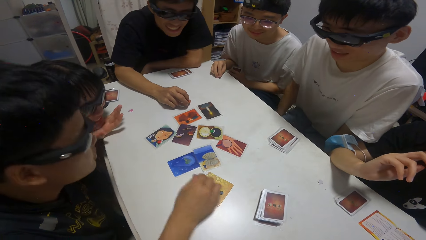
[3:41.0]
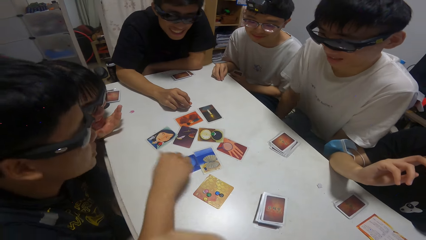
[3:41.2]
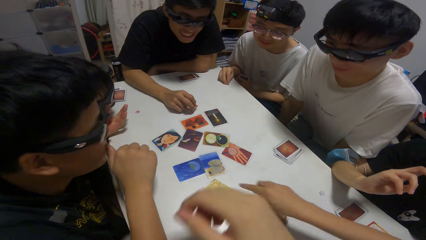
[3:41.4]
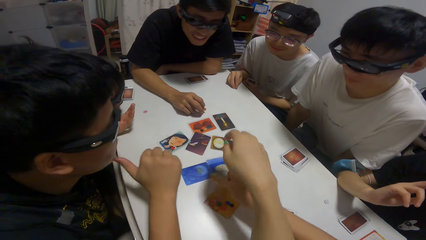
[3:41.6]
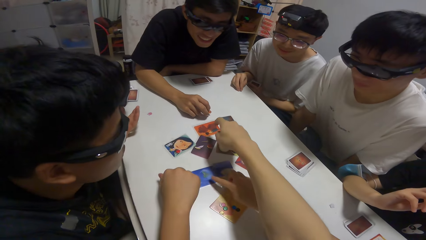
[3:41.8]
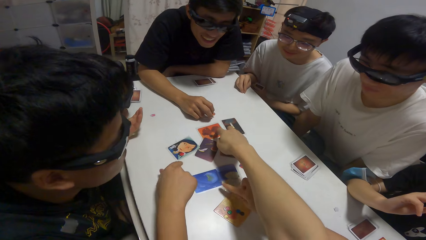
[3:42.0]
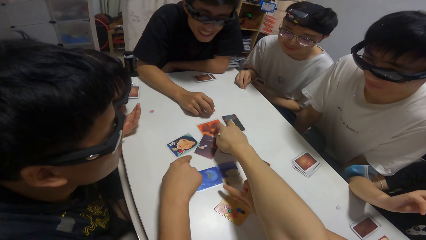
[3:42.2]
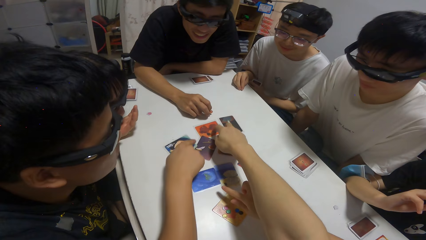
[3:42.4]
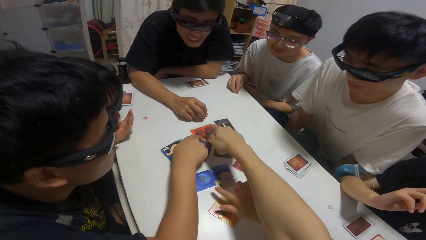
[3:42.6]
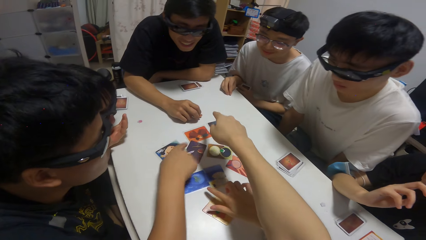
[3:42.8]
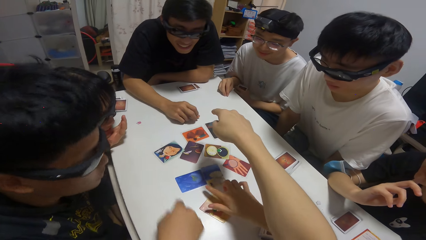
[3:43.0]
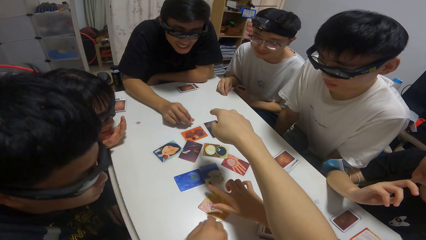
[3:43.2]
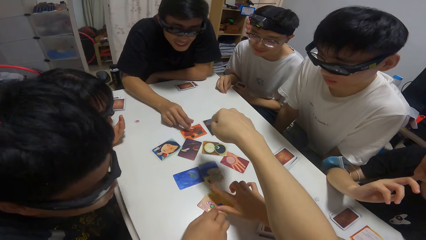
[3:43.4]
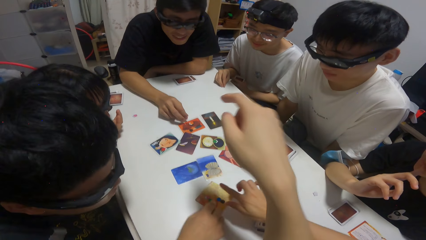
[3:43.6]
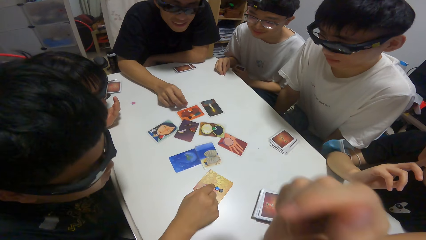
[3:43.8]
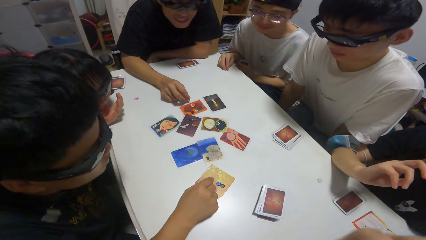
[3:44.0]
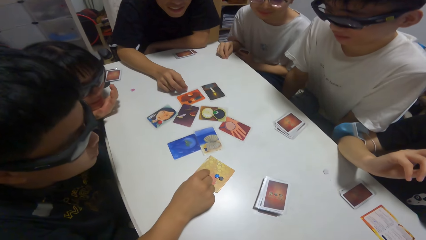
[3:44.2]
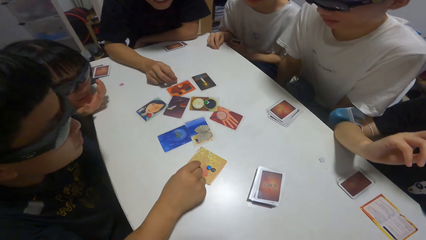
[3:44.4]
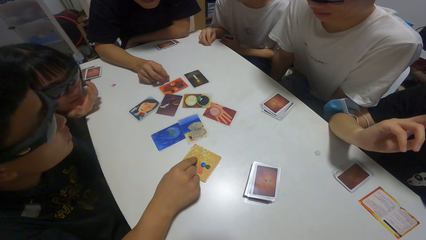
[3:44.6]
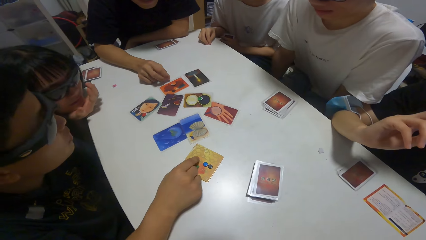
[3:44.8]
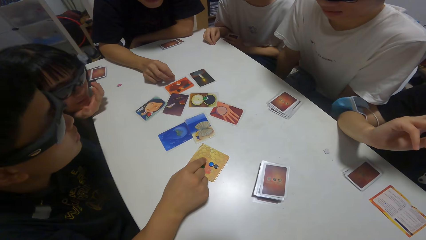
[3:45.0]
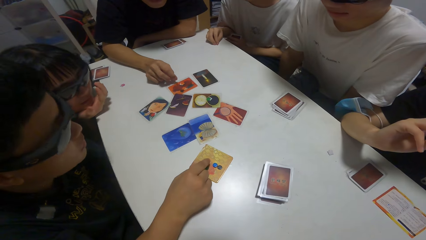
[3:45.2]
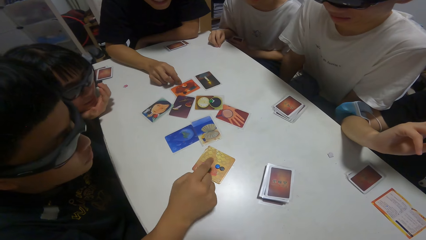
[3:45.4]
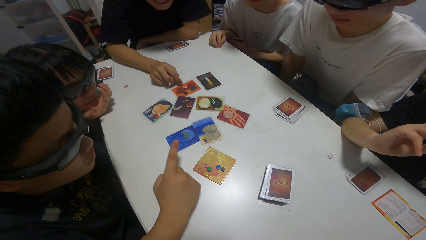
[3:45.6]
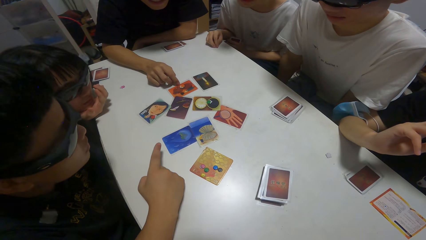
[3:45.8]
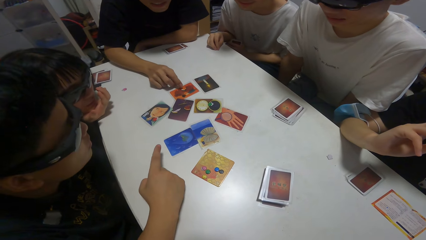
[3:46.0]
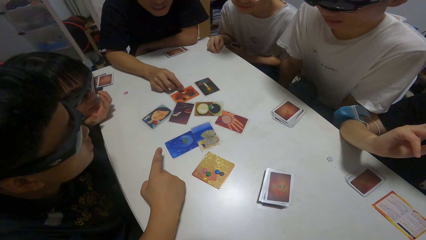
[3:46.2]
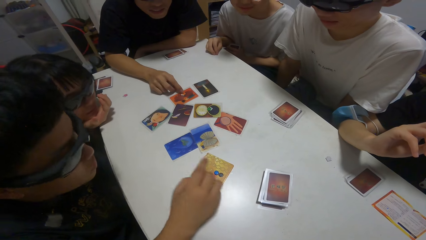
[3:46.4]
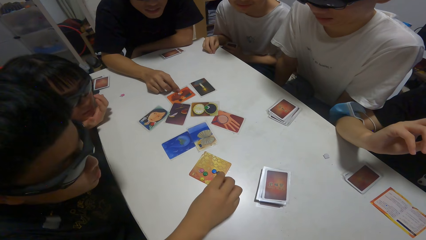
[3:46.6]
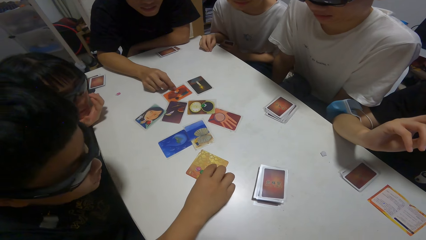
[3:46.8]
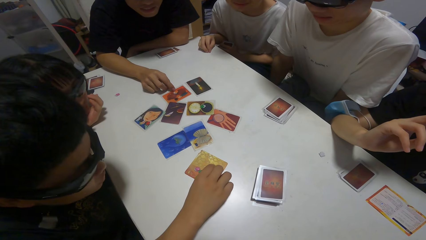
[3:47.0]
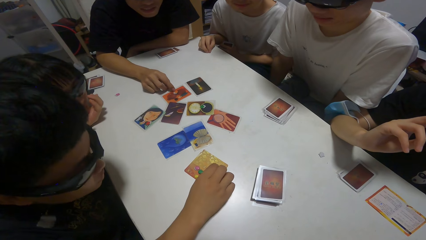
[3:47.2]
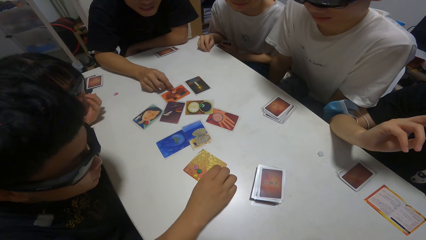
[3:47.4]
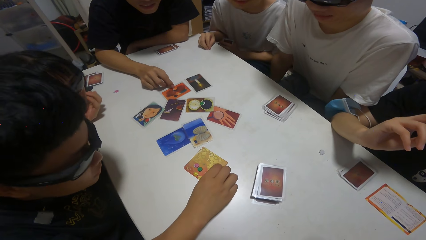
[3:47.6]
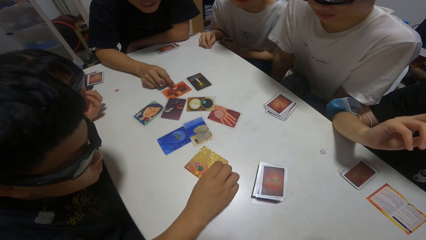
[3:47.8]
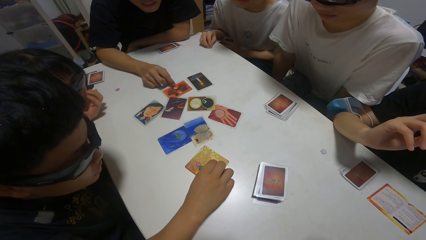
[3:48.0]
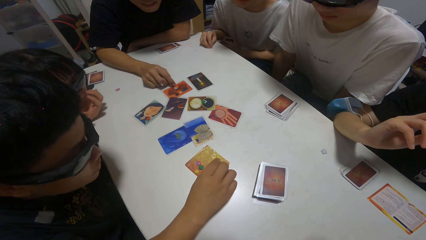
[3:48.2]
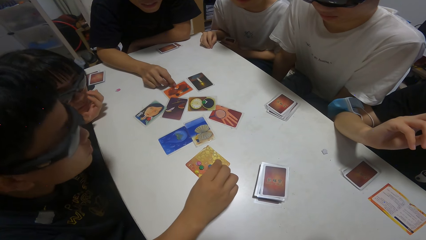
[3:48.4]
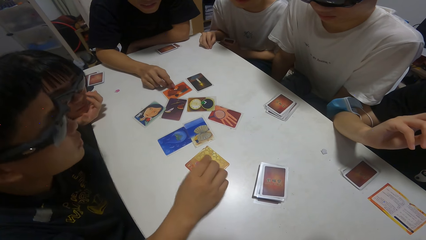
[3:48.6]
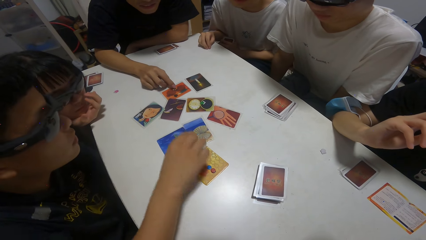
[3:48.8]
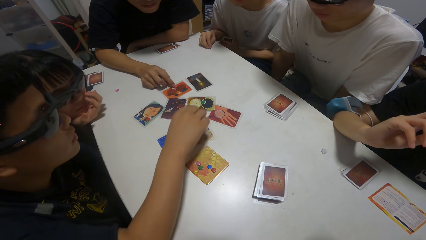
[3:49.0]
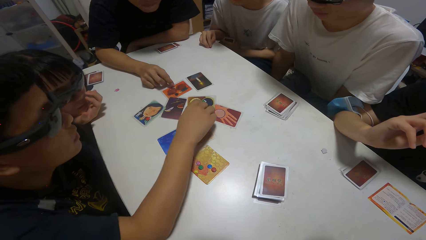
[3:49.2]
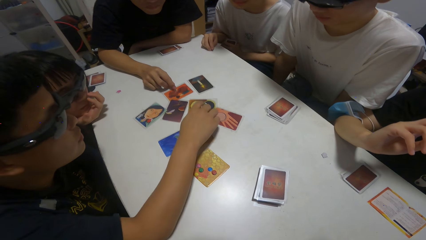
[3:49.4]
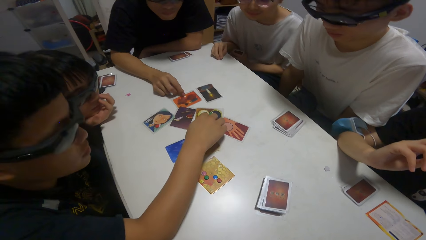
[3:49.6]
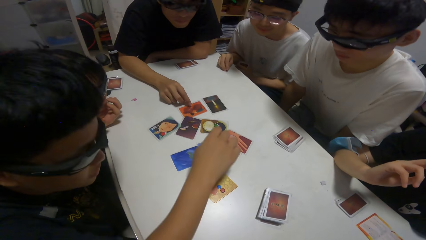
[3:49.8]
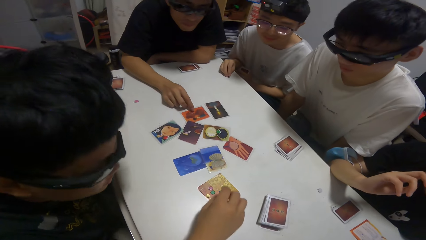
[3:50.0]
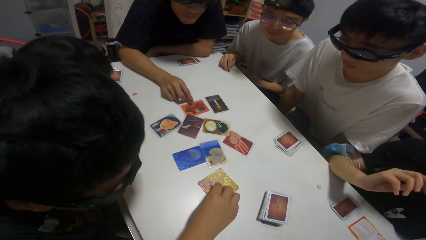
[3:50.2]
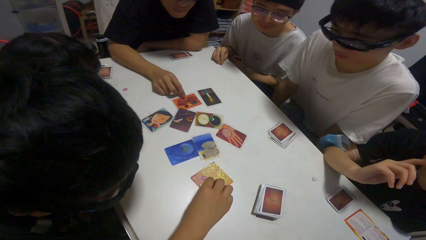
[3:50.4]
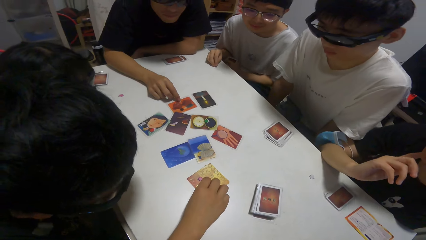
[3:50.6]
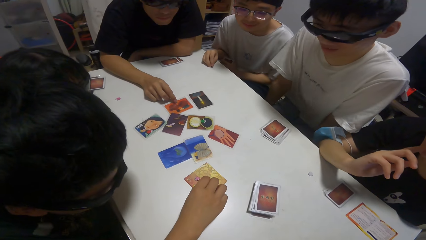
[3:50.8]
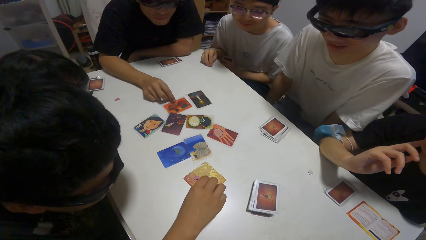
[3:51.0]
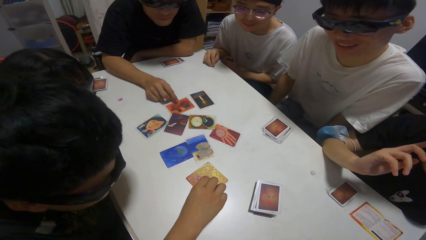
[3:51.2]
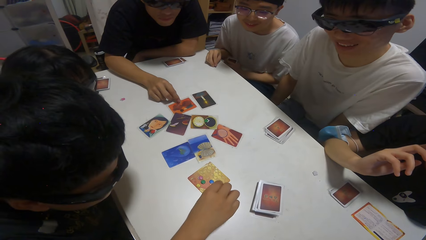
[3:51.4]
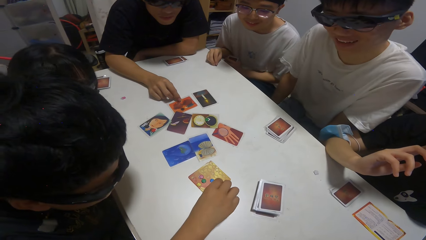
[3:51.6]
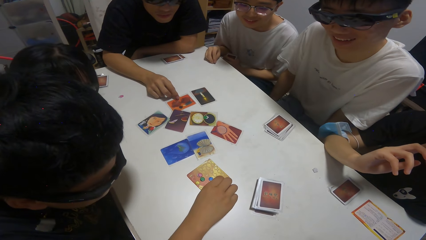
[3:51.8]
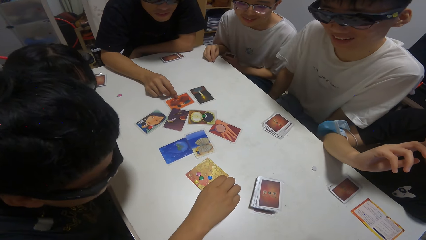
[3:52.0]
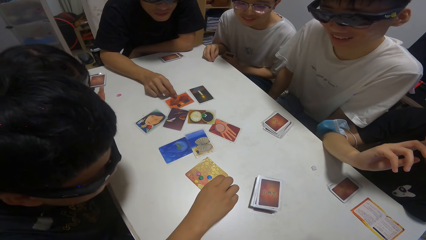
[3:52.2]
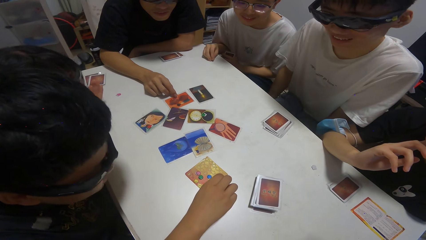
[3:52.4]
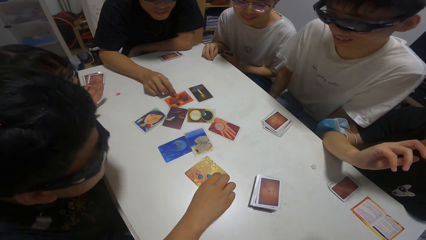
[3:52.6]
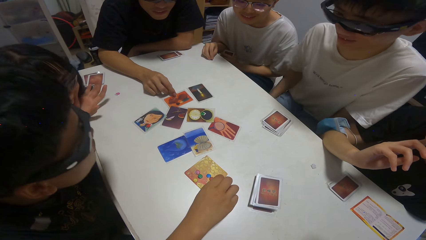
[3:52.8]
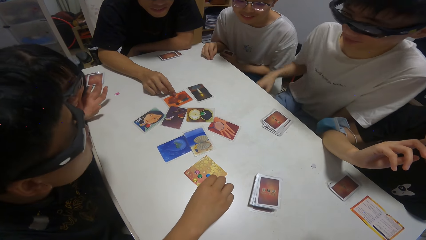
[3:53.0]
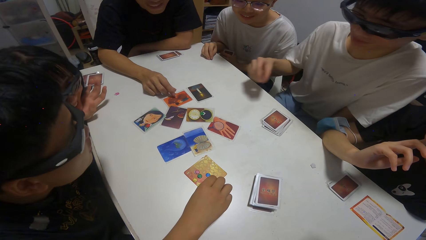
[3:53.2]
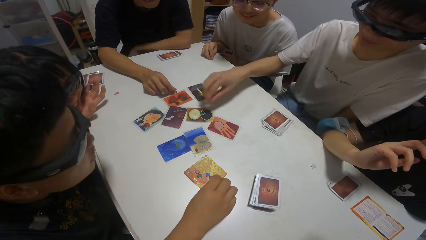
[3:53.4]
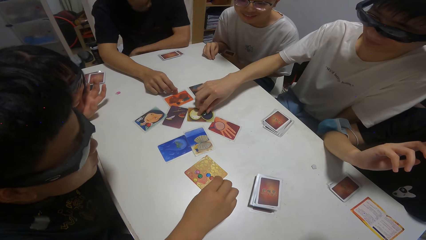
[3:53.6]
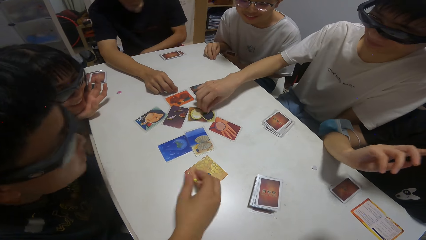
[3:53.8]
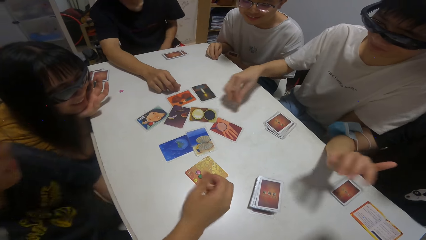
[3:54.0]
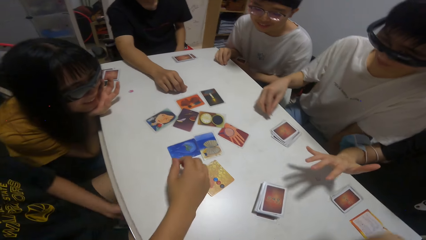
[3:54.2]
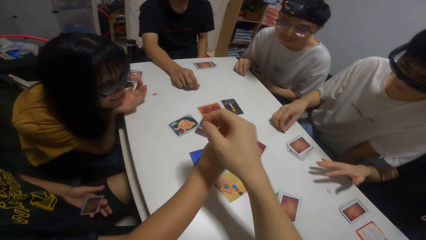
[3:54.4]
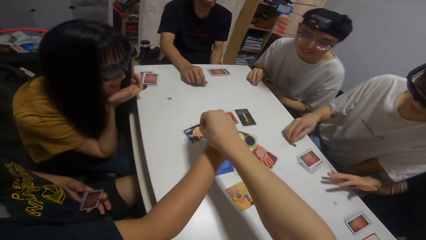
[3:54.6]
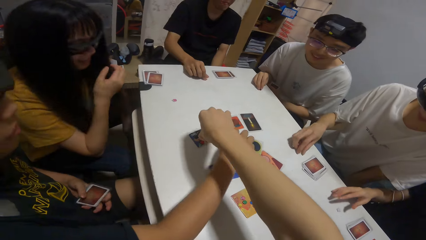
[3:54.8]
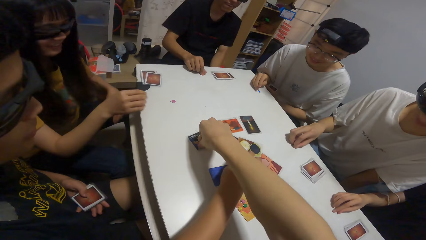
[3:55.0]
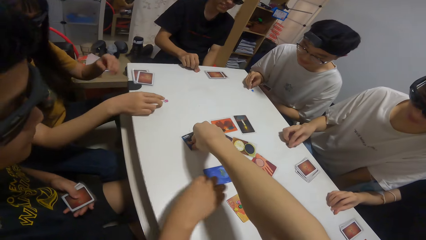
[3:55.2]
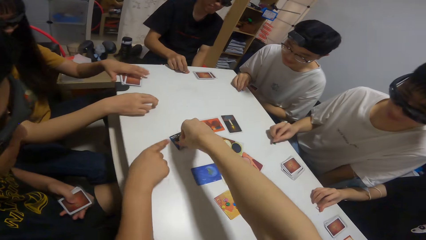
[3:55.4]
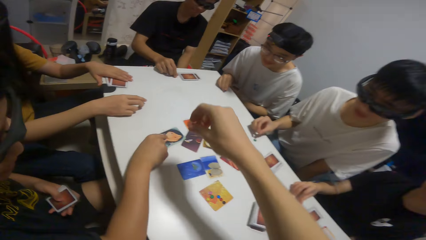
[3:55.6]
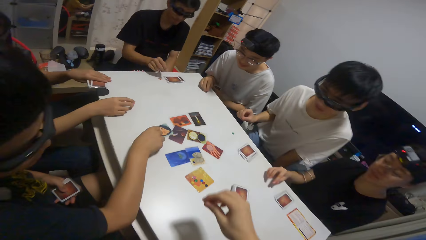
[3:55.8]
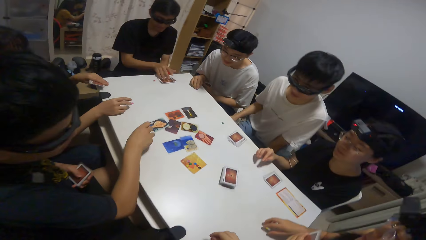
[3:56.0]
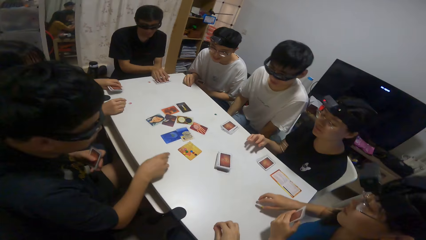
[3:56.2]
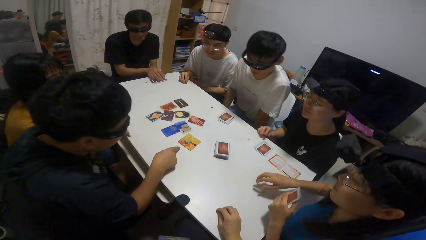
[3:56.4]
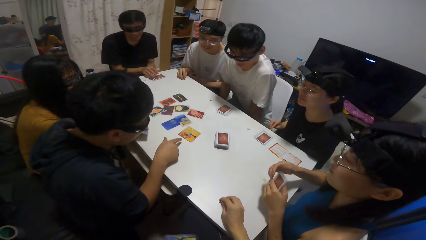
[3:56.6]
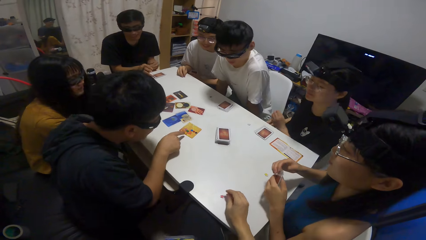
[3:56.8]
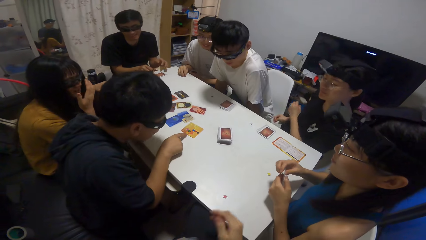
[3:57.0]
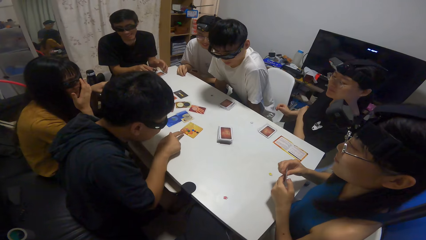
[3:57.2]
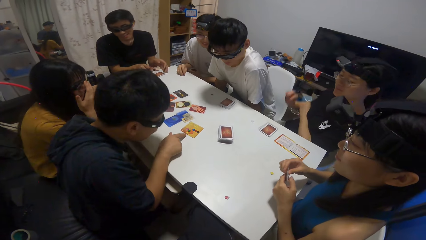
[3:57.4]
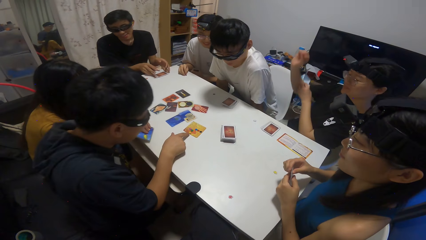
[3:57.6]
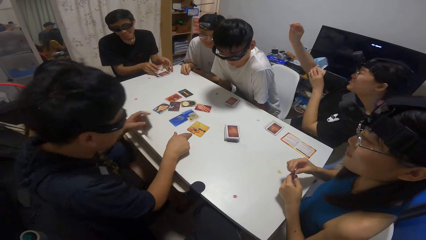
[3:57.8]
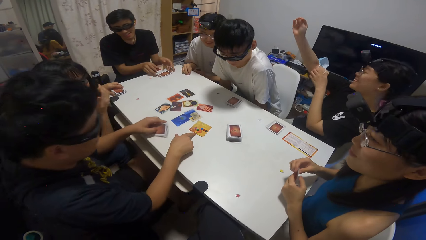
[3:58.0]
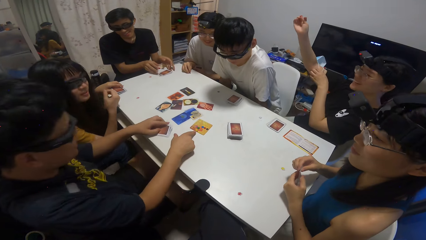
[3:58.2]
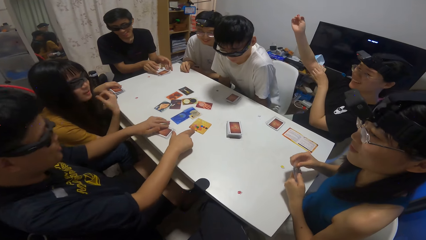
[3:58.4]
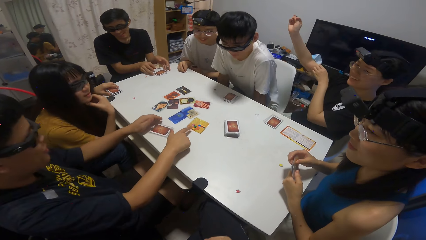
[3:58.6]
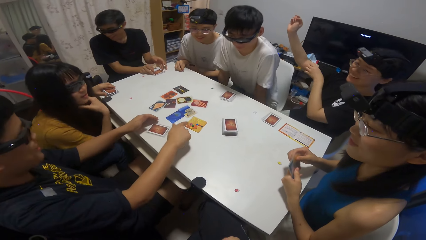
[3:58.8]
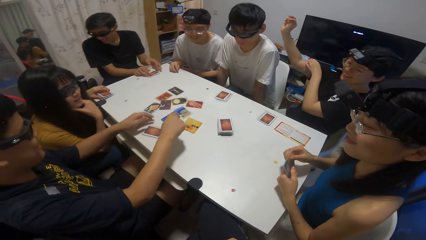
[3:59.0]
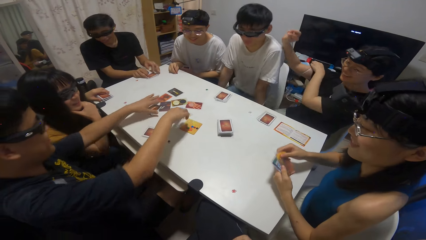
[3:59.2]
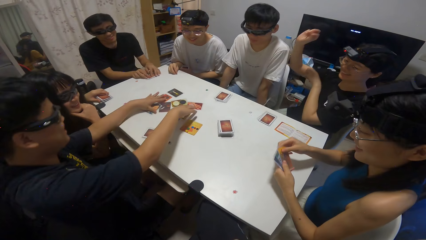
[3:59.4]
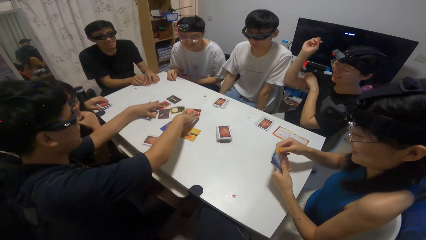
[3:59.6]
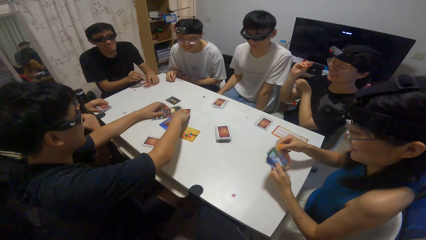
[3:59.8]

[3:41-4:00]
A man touches playing cards. The camera wearer touches a card on the table with her right hand. Another man points at the playing cards. Another man touches the playing cards. The camera wearer picks a paper on the card on the table with her right hand. A woman picks the playing cards. The camera wearer drops the paper on the table. Another man raises a hand.
